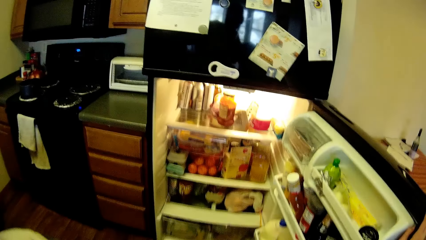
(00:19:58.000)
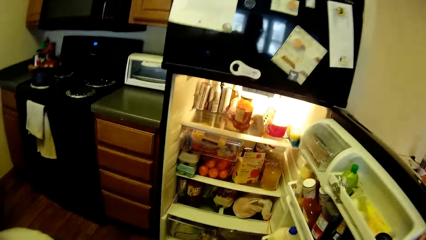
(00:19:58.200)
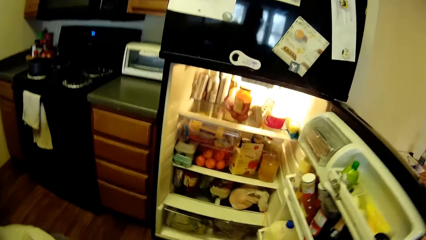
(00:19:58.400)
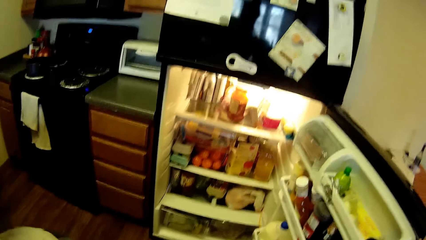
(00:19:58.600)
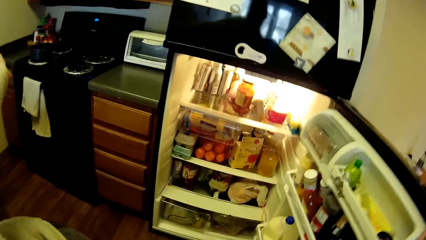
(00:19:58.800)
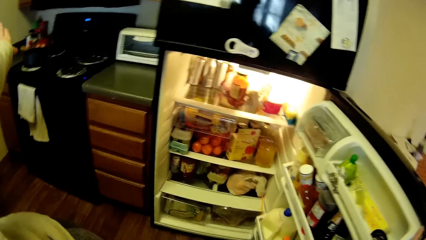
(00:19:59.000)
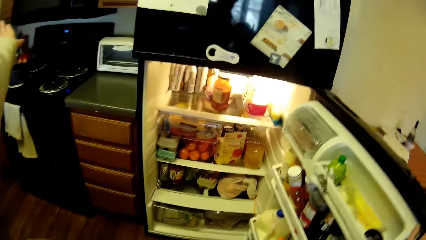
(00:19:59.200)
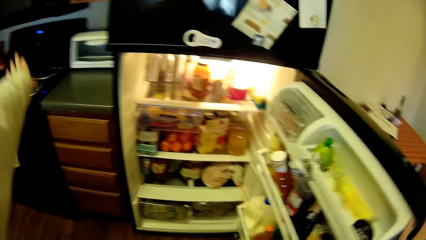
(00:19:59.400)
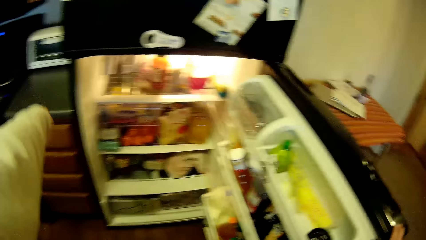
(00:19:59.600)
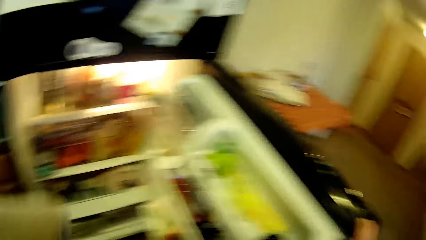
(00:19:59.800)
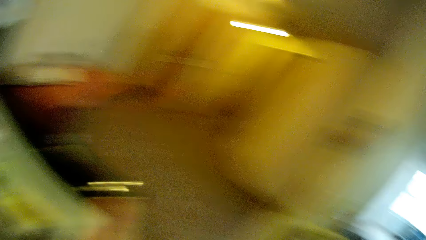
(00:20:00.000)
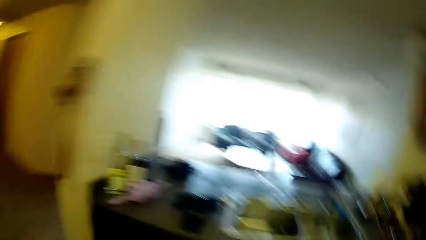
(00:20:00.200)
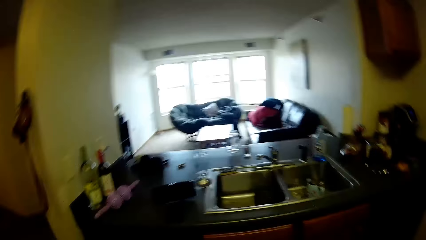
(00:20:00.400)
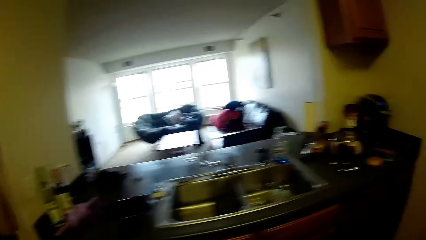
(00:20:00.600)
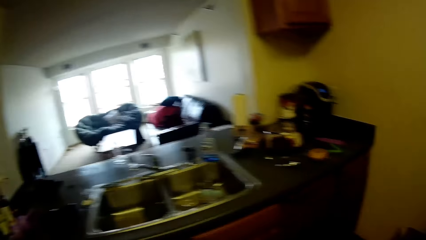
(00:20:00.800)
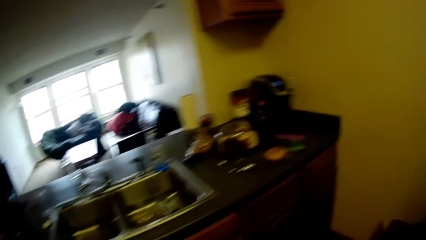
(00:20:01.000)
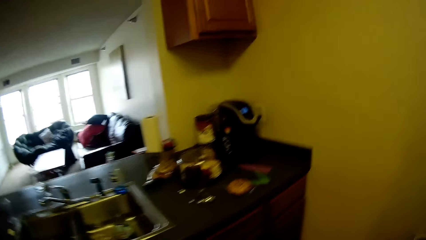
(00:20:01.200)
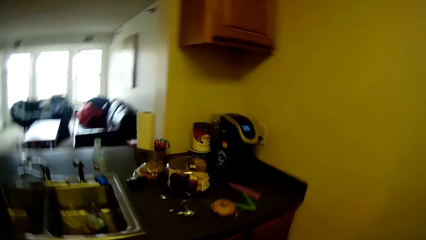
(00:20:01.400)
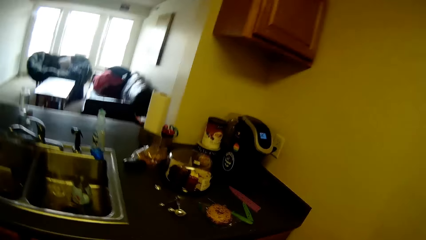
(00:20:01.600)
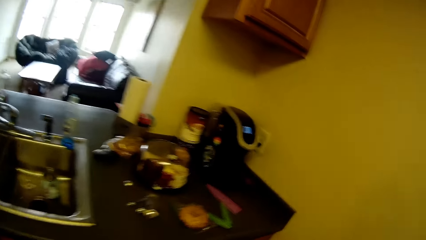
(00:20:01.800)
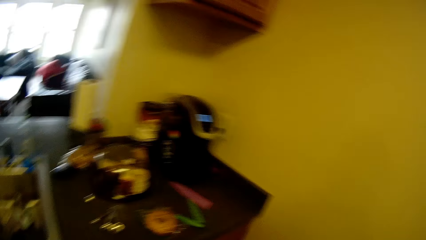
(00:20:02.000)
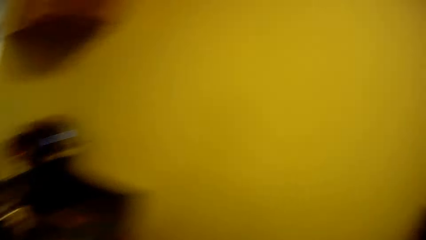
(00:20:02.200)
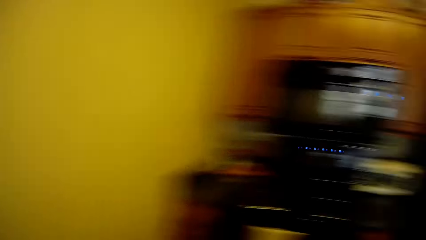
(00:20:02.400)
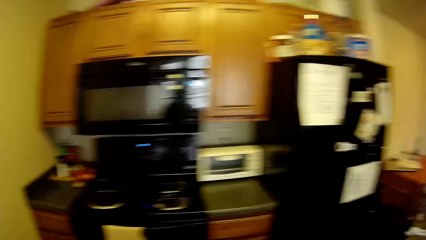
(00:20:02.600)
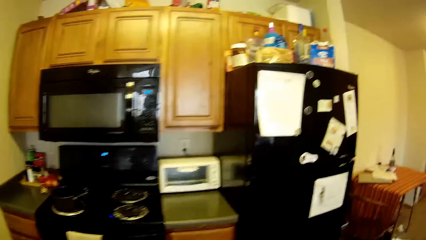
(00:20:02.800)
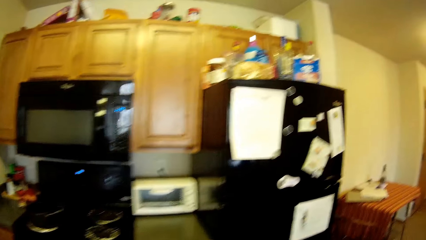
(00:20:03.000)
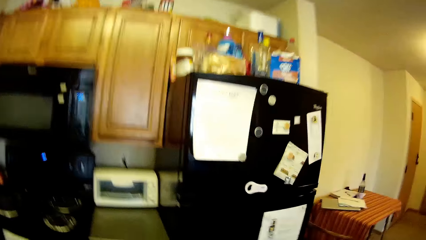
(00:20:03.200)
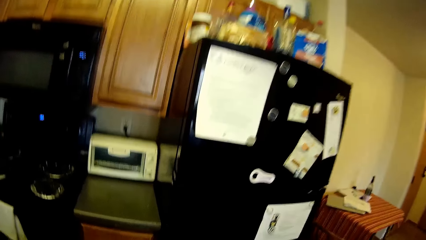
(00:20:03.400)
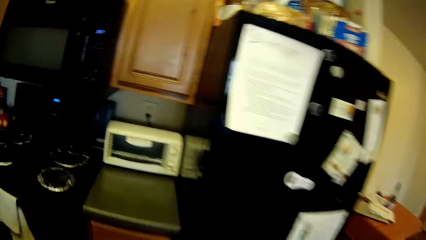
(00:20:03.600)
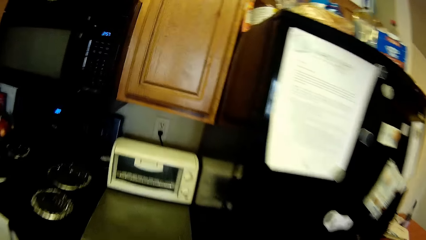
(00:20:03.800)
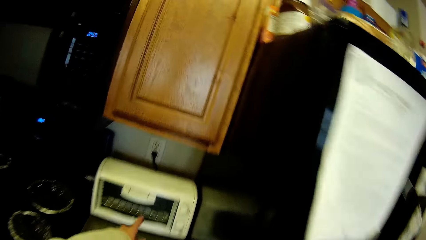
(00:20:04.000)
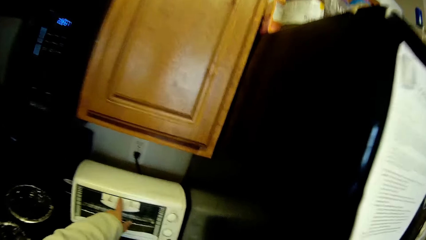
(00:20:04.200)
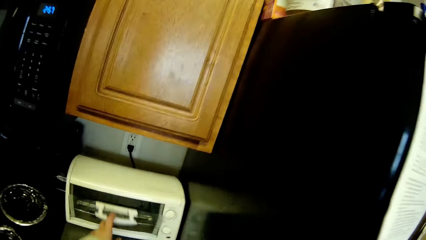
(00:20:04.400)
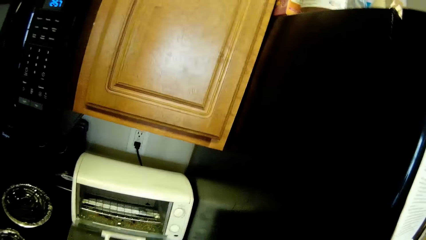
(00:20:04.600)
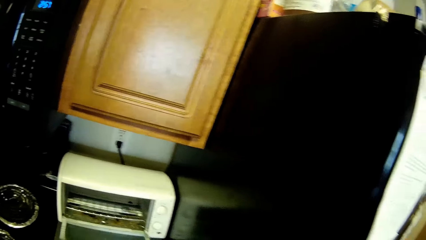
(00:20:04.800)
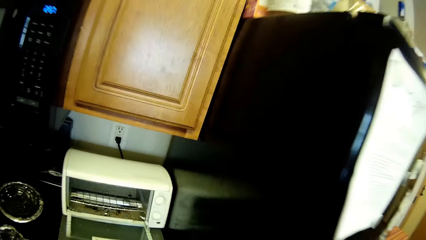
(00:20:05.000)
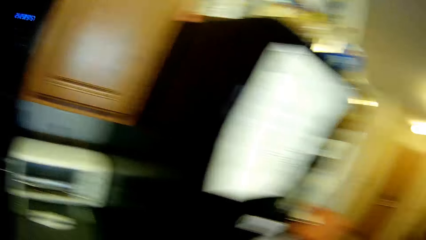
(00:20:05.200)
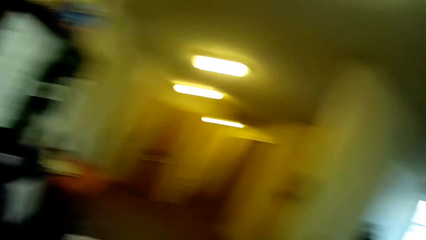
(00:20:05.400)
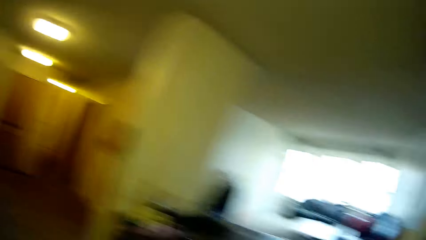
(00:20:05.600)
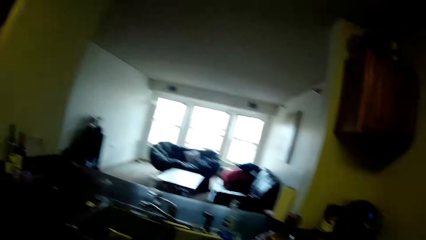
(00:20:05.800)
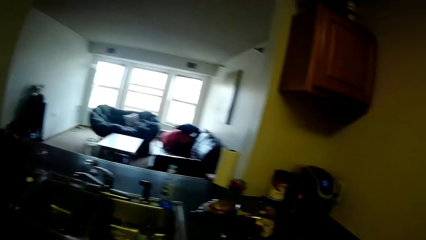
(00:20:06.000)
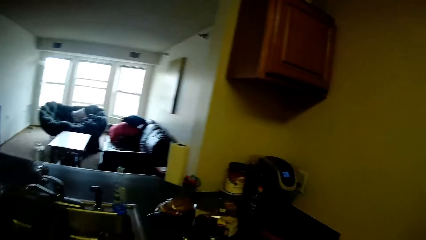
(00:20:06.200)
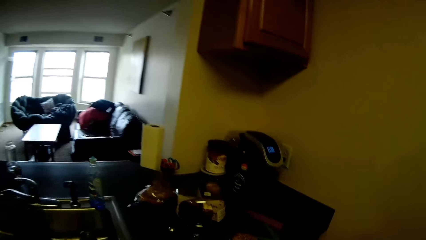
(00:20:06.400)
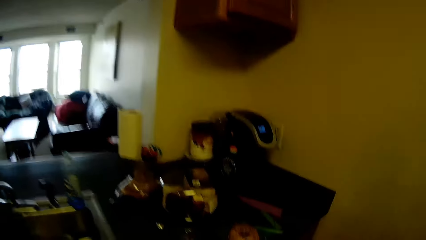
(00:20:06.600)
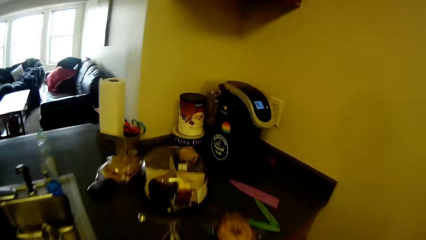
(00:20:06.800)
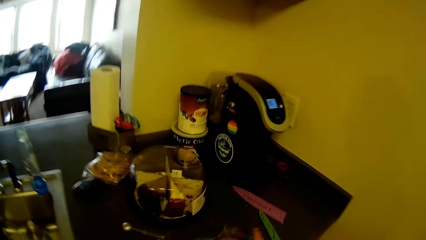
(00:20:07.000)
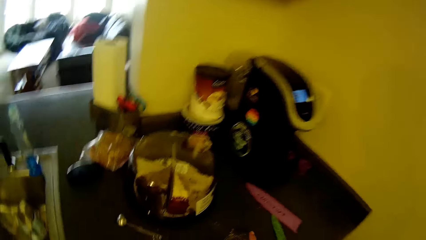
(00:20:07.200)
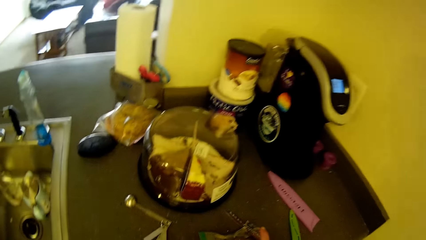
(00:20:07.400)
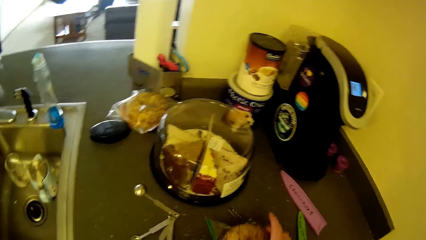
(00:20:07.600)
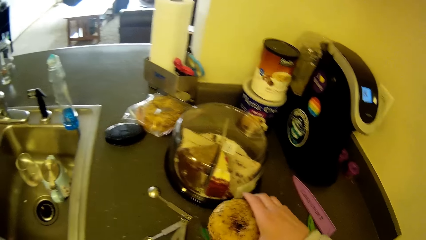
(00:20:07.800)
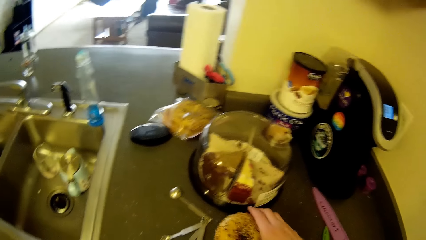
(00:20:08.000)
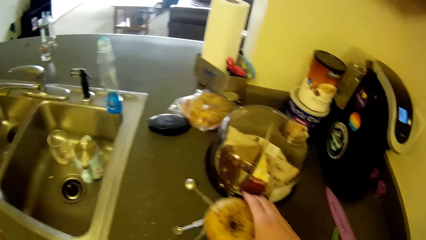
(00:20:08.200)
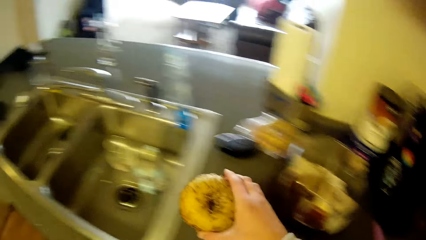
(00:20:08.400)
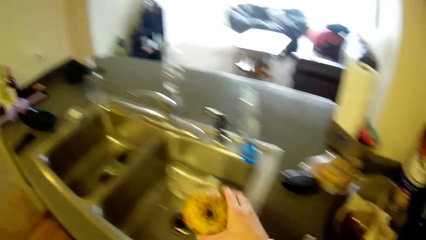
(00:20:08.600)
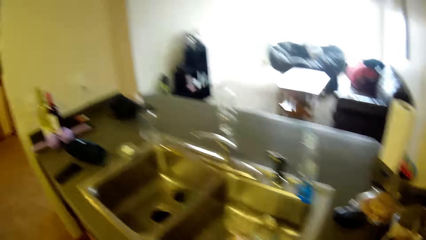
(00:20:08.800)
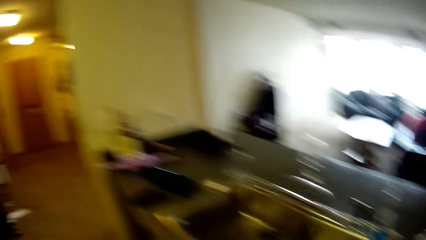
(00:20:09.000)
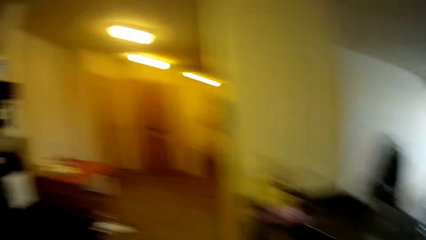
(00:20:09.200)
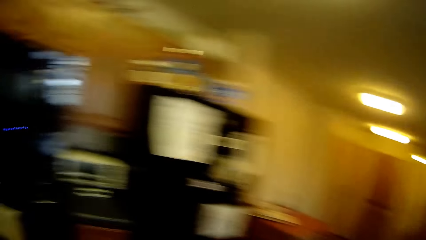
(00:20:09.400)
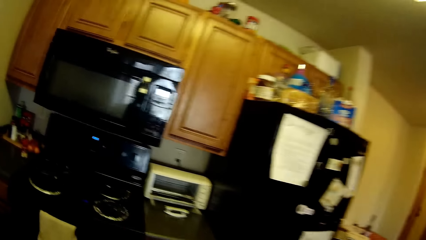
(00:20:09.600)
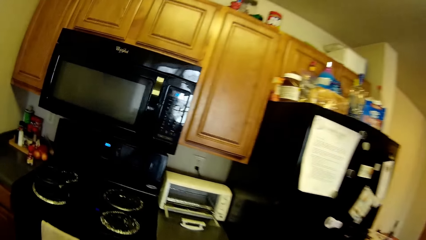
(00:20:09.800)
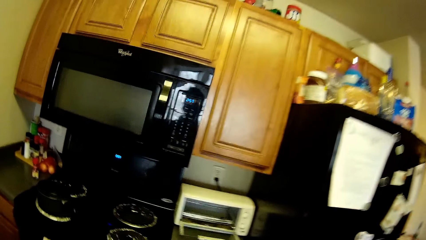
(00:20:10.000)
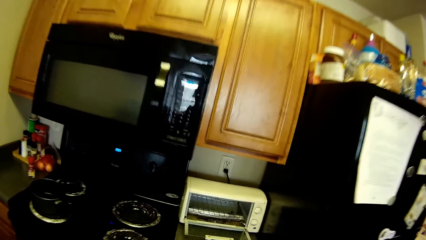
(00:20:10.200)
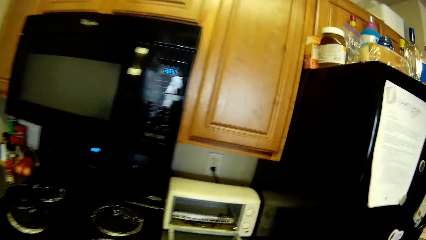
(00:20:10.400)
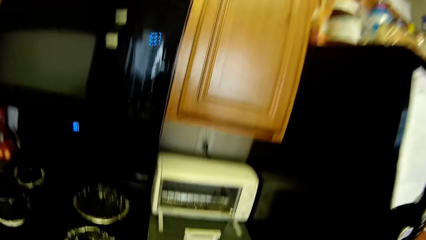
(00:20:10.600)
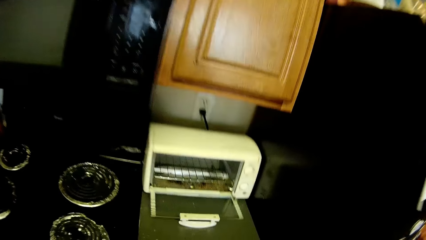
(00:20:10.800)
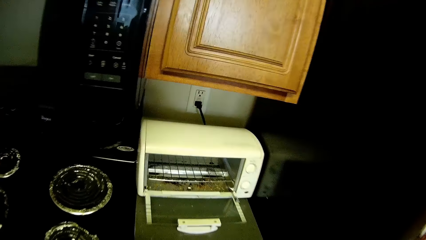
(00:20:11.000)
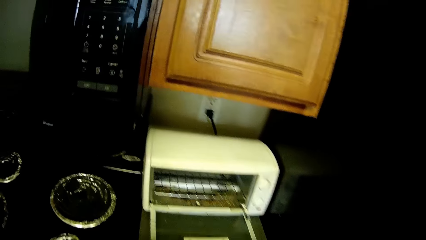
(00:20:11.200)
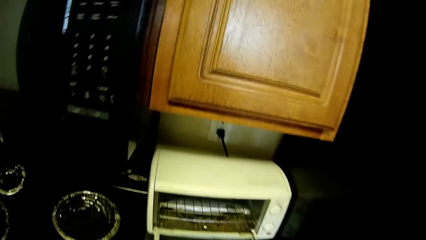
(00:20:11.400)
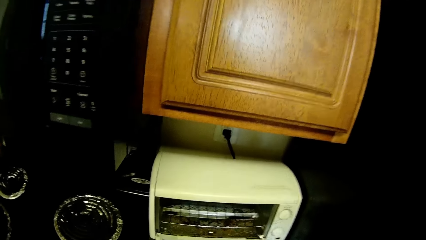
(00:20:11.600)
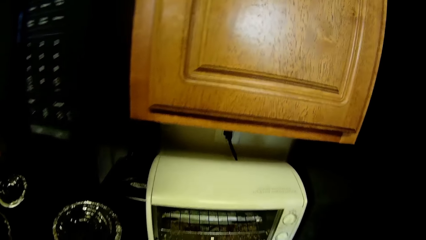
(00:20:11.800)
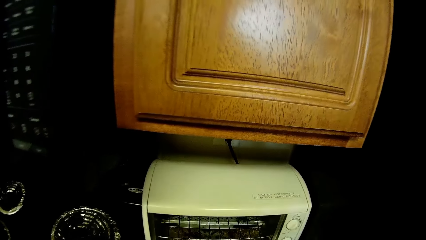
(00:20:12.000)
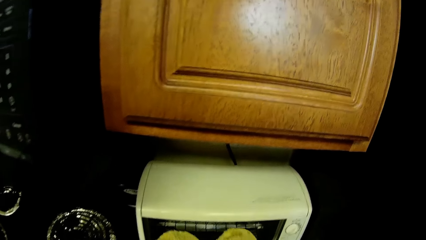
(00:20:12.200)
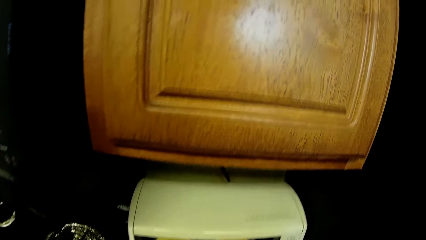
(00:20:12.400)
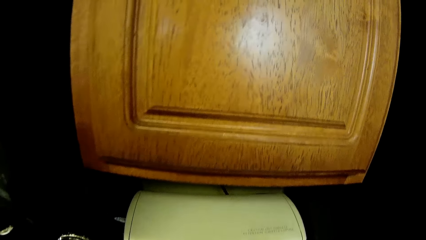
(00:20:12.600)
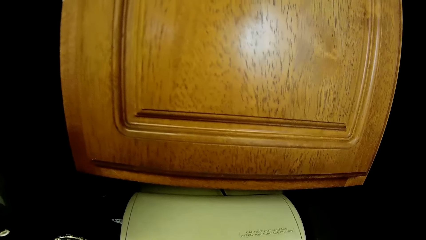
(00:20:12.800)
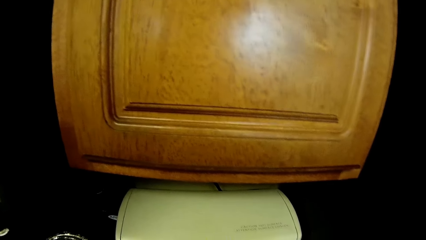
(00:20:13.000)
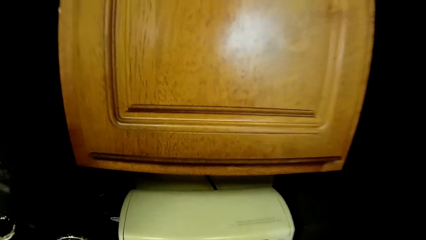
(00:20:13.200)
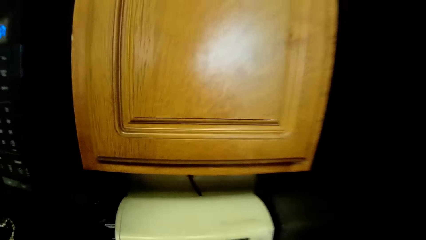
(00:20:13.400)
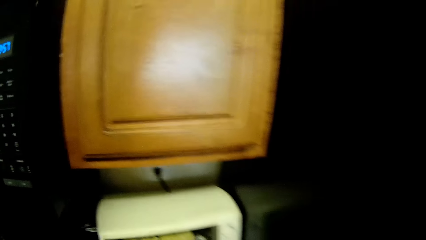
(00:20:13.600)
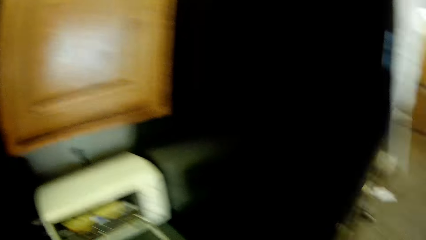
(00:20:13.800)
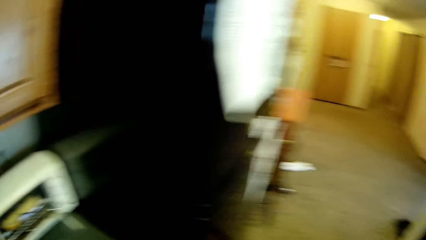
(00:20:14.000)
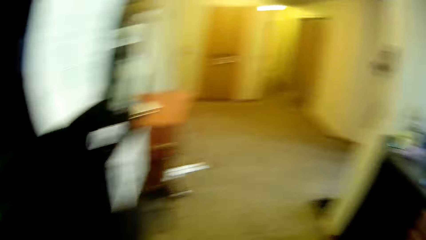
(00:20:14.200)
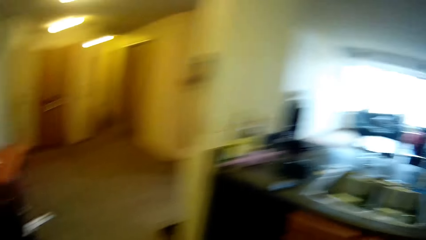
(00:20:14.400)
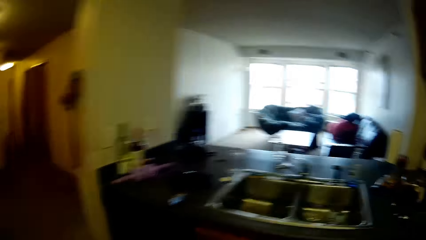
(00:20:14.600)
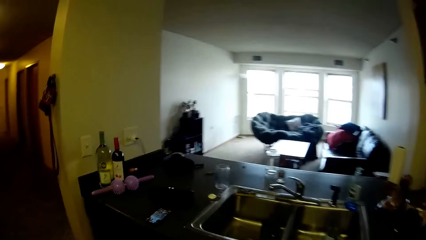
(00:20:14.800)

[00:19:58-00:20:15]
The camera wearer walks back. They open a microwave oven with the left hand. They pick the pizzas from the sink with the left hand. They hold a cake. They walk in the room. They put the pizza in the microwave.
